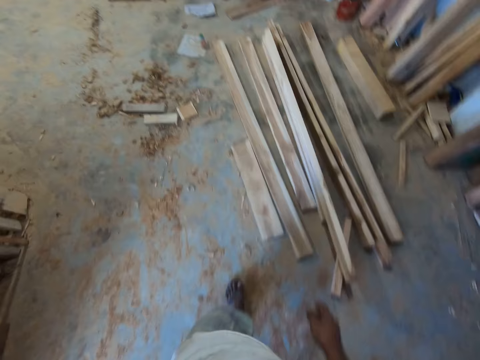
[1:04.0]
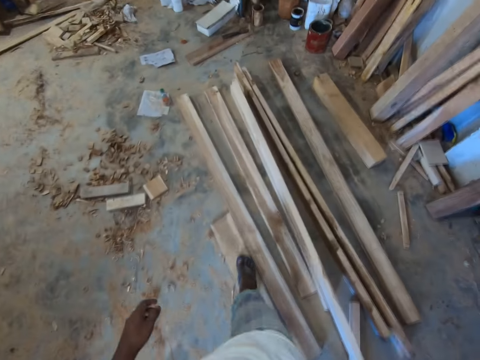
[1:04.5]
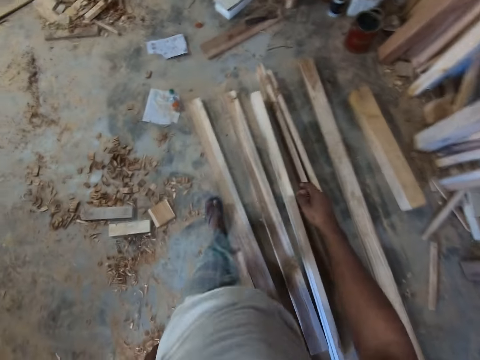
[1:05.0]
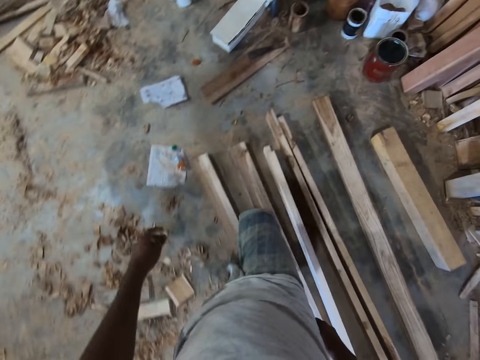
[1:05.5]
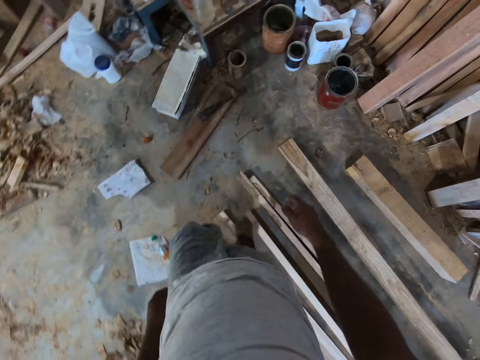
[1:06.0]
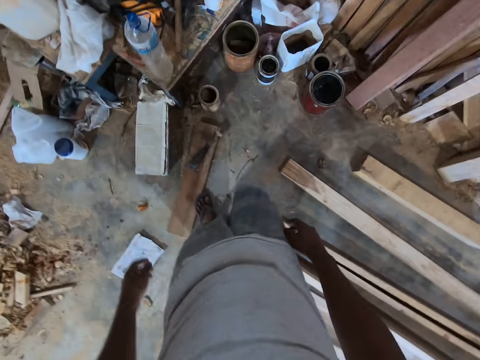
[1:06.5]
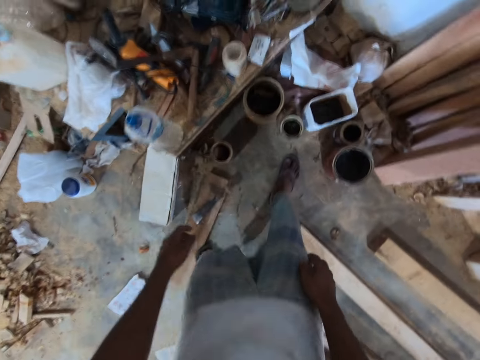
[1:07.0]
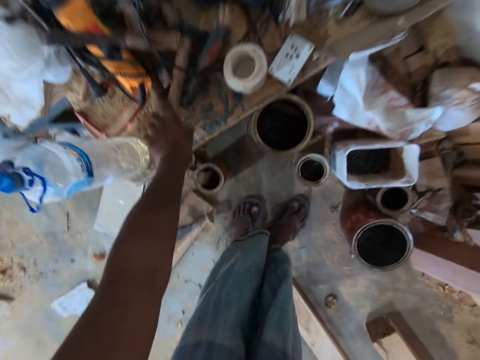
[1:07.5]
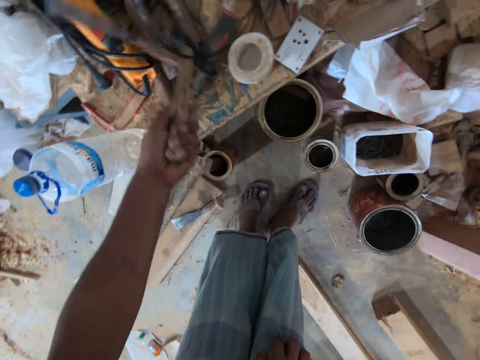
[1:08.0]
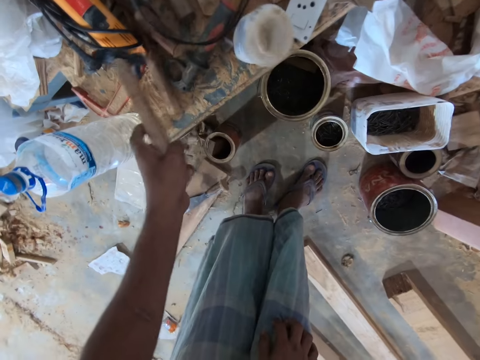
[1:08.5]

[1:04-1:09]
The camera wearer picks up a wood. He walks around. He picks up a hammer on a table with his left hand.

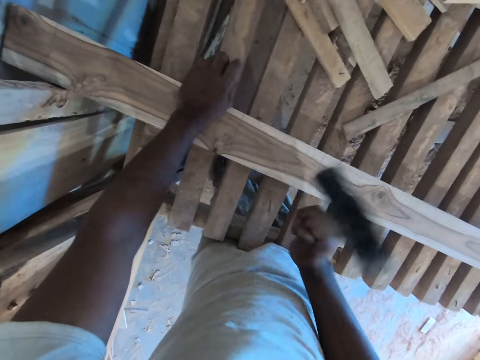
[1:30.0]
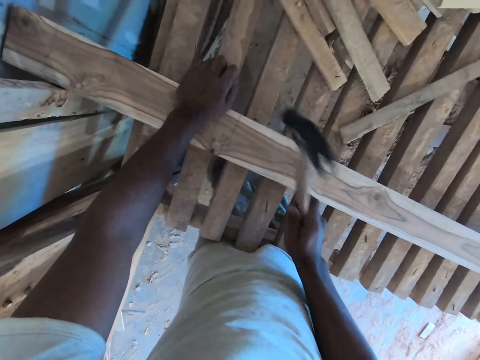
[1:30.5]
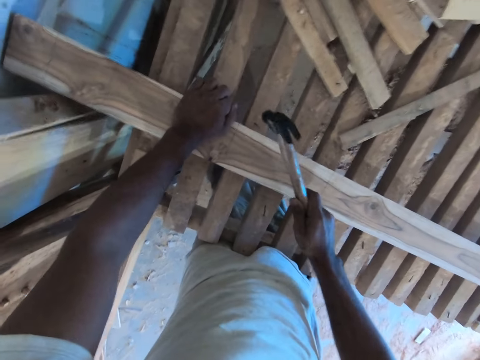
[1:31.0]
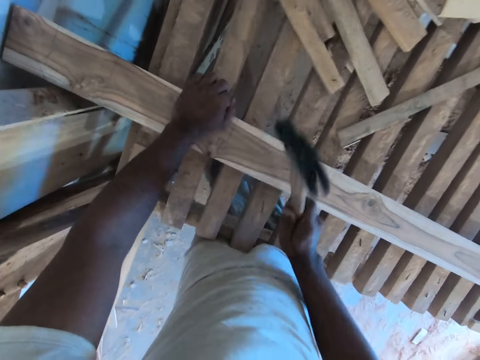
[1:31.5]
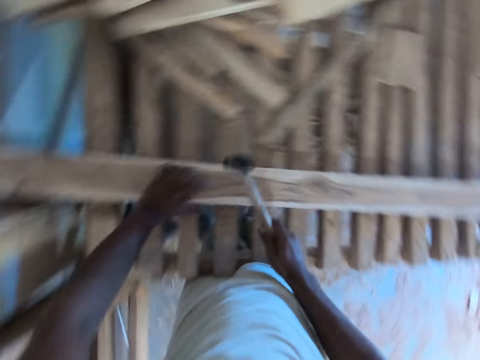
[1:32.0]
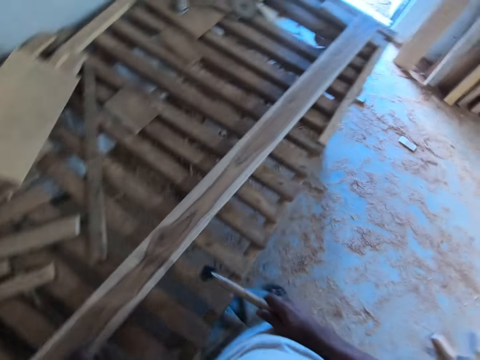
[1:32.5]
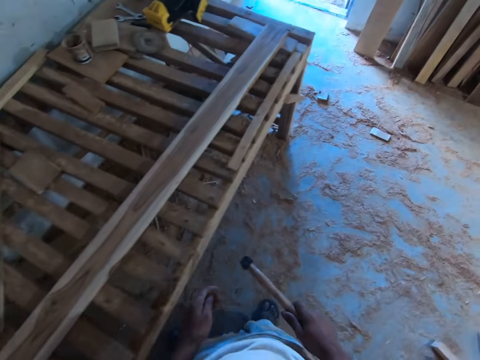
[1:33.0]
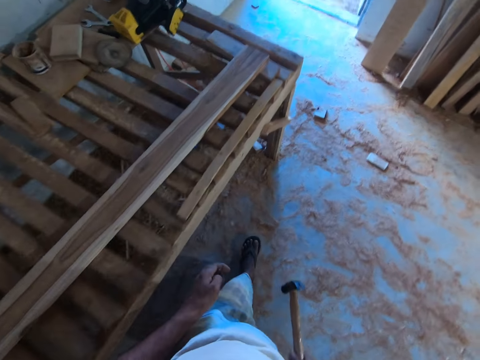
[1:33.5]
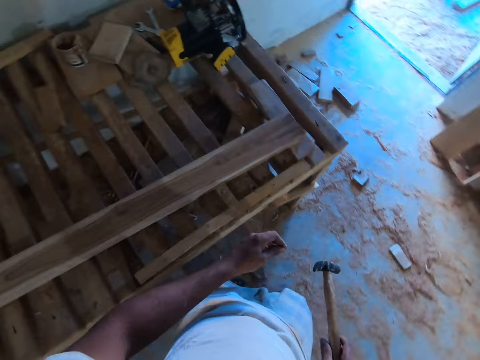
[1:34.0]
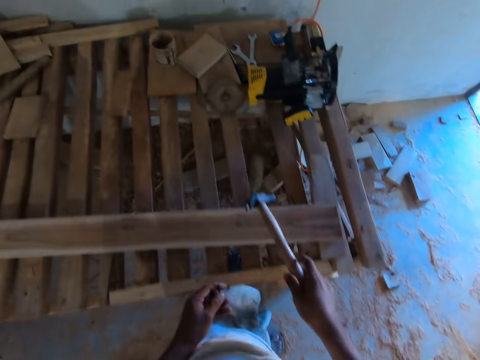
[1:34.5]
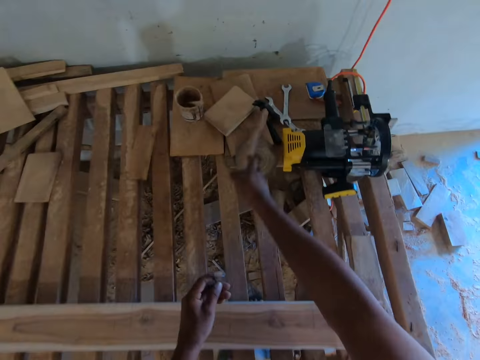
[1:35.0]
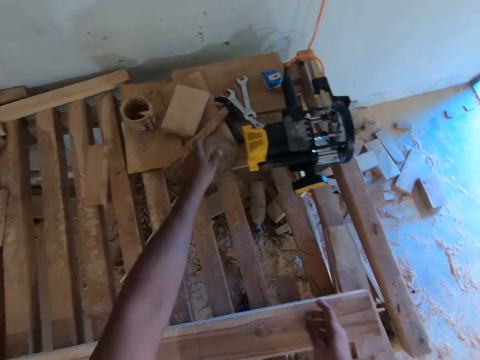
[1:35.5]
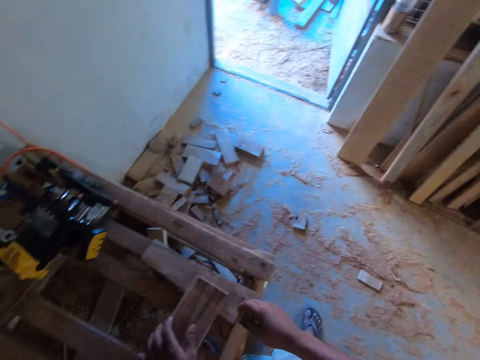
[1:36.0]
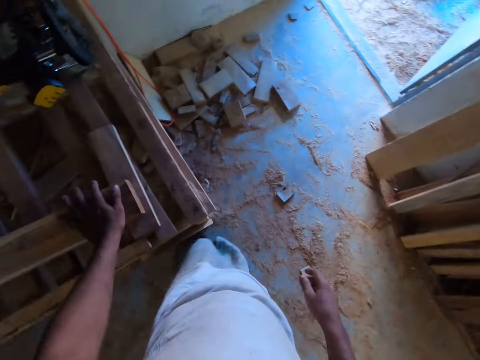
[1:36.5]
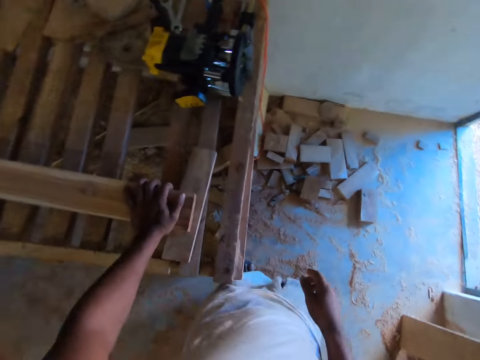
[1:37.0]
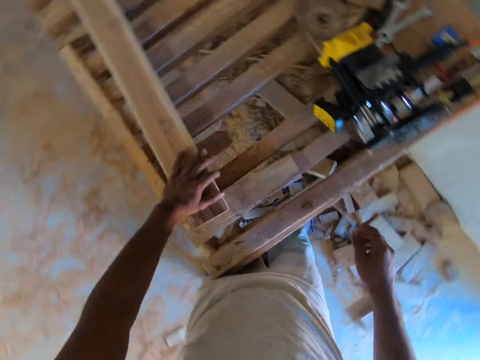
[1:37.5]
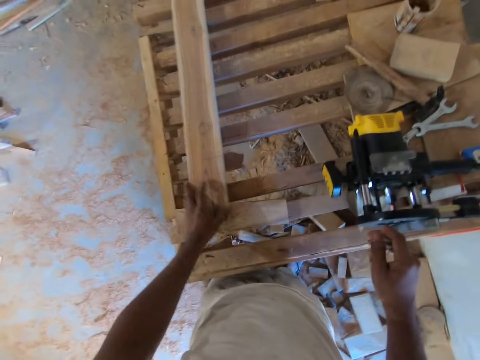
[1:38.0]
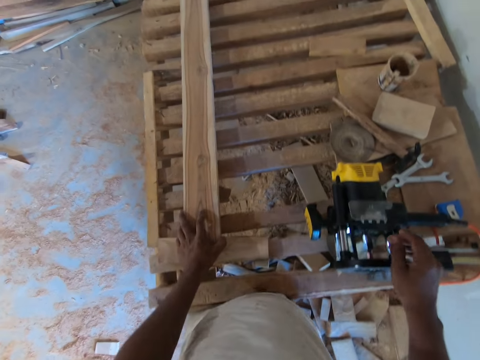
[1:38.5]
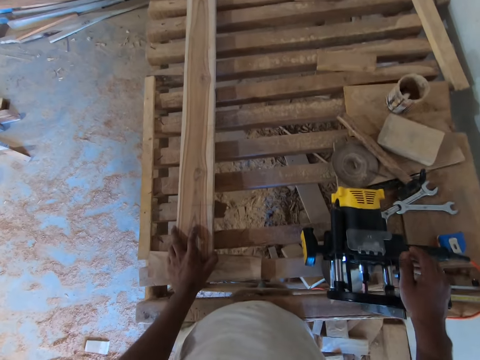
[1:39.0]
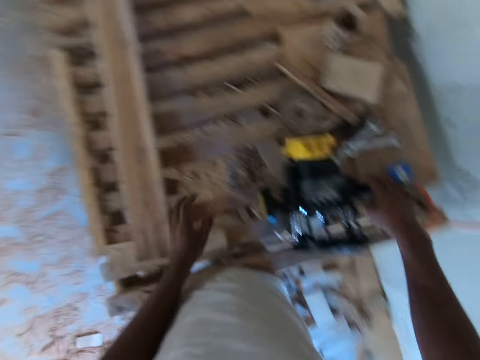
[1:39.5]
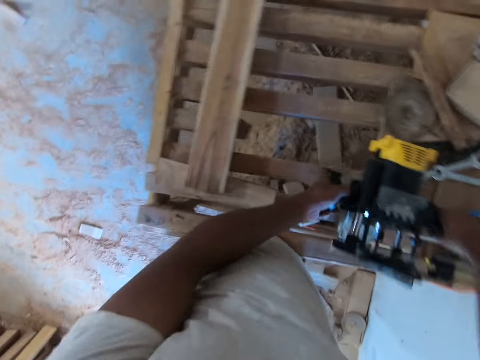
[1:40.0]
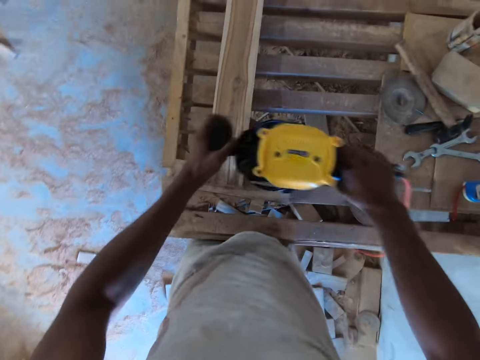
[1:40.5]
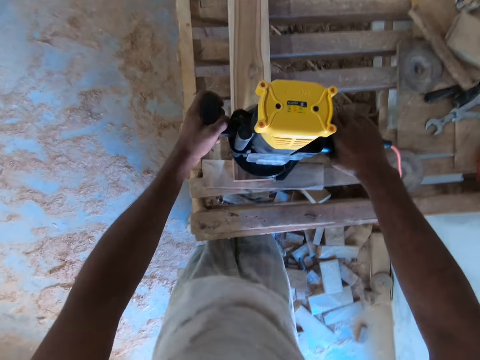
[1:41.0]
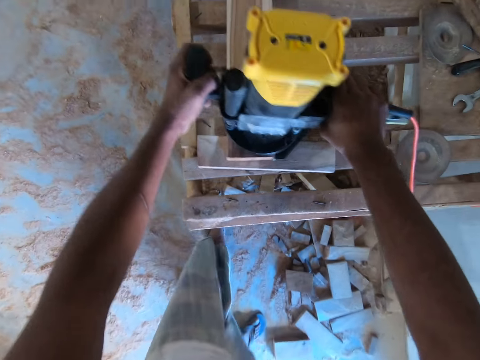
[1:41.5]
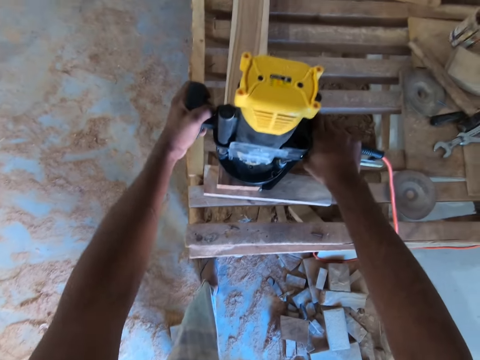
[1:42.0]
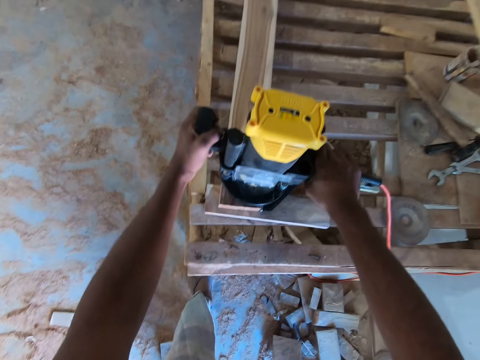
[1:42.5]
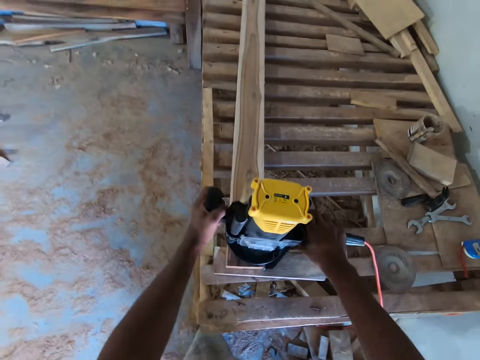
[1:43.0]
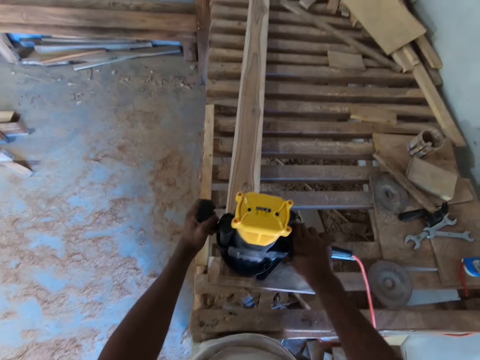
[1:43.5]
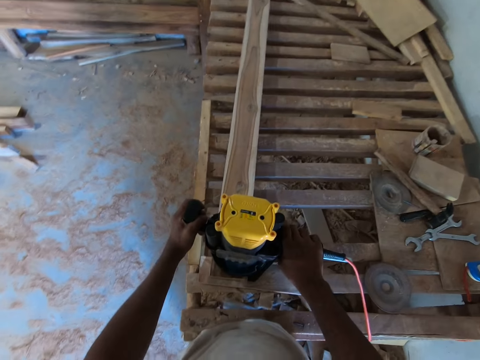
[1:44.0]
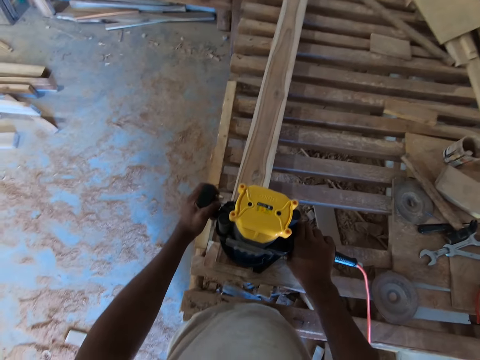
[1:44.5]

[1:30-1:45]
The camera wearer hits the nail in the wooden table with the hammer in his right hand. He moves the wood on the wooden table with his left hand. He looks around. He drops the hammer on some woods on the wooden table with his right hand. He drops a nail on the woods on the wooden table with his left hand. He adjusts the wood on the wooden table with his left hand. He holds the wood. He picks up the wood cutter on the wooden table with both hands. He holds a sander machine. He drops the wood cutter on the wood on the wooden table with both hands. He cleans the wood with the sander machine.

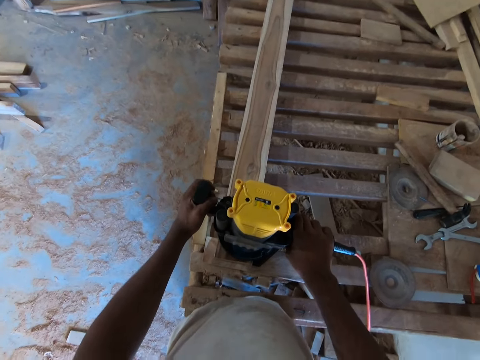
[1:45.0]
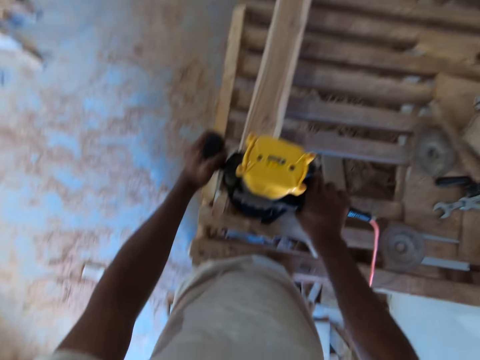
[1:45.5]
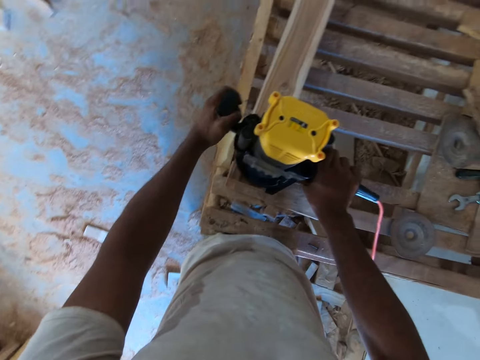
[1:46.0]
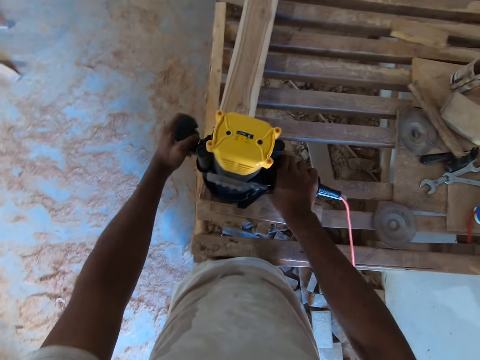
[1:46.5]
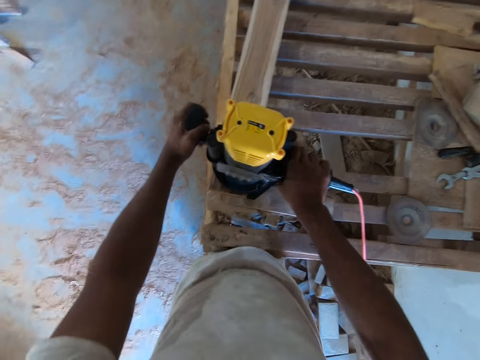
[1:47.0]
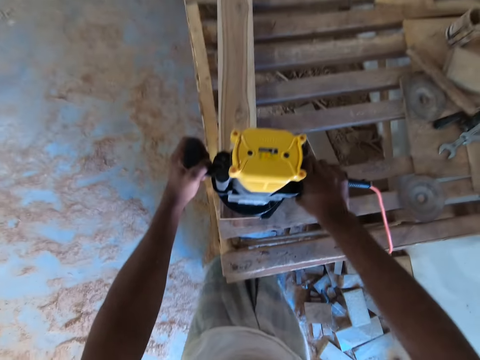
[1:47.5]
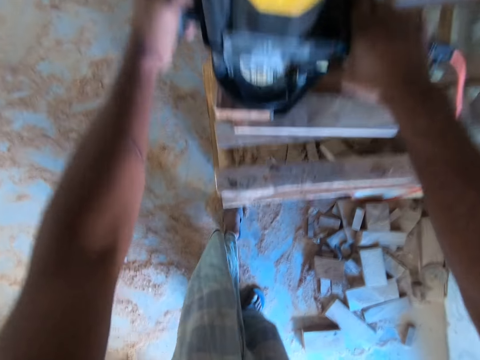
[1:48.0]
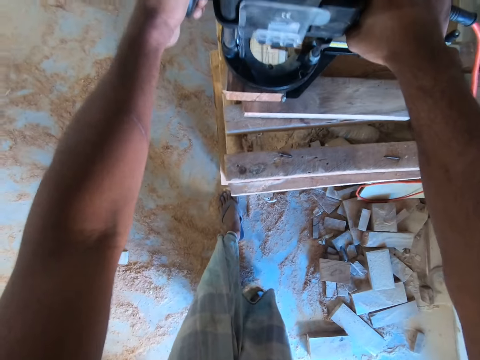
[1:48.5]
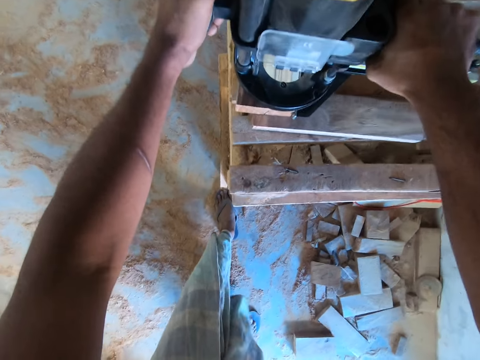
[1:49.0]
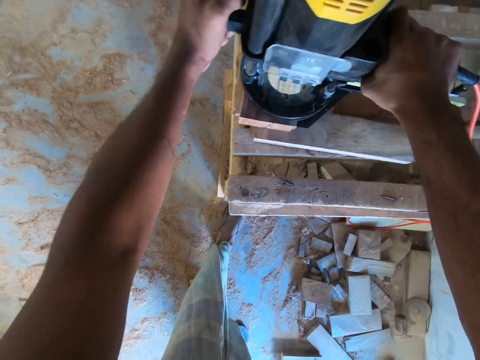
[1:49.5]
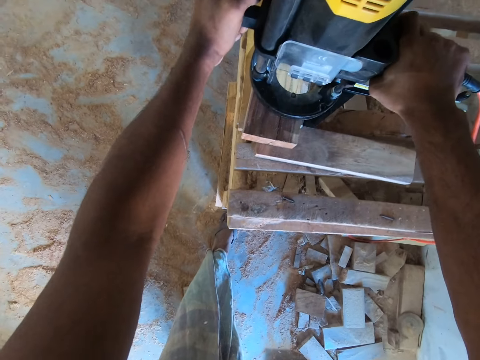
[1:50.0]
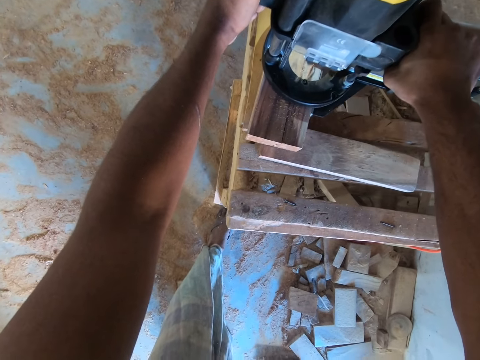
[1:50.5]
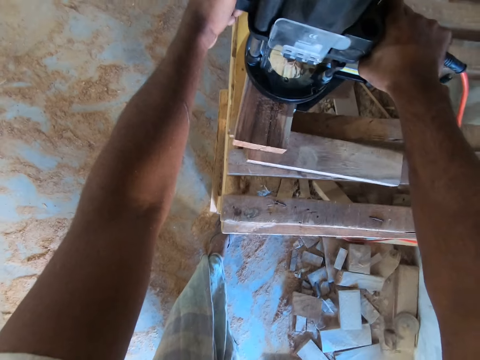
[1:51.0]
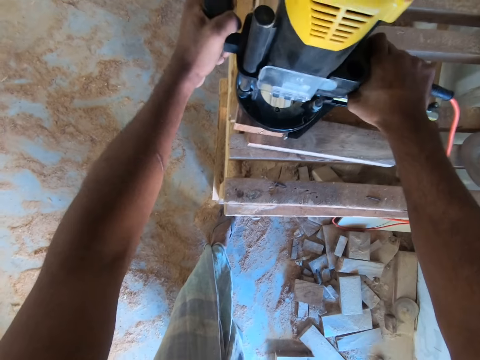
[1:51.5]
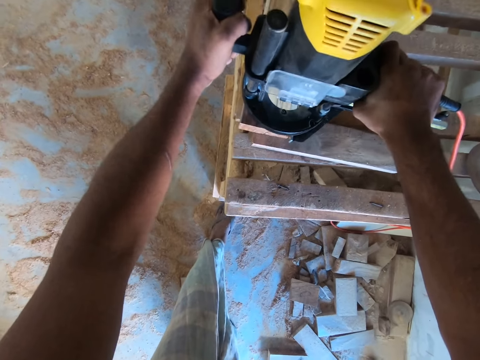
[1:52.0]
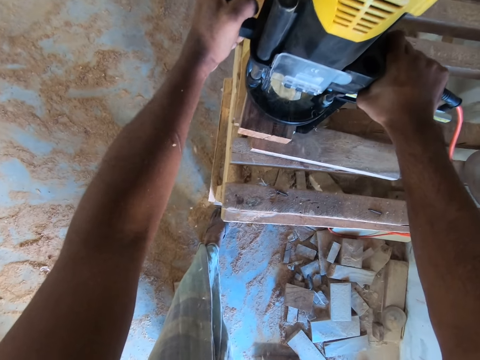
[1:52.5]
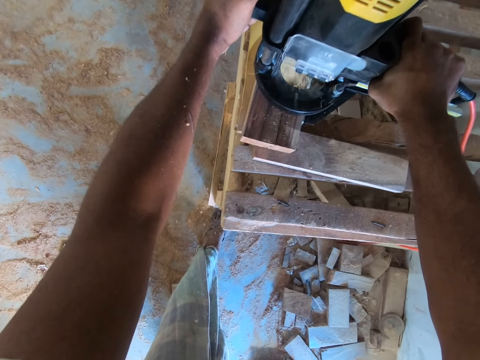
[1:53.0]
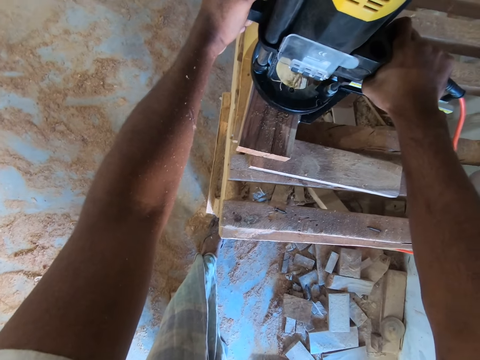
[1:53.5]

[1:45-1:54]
The camera wearer drills the wood on the wooden table with the wood cutter in both hands.
